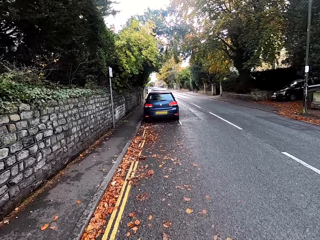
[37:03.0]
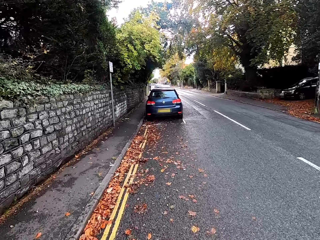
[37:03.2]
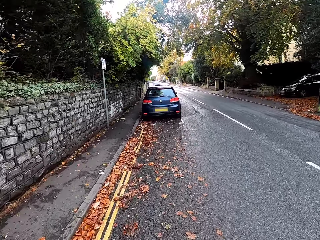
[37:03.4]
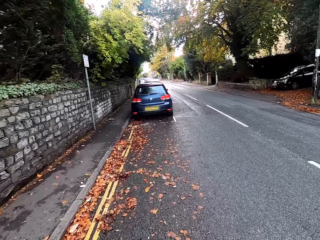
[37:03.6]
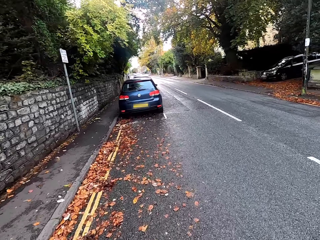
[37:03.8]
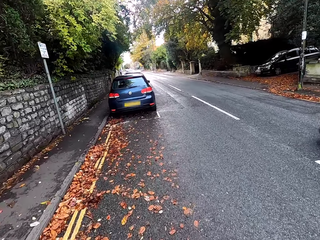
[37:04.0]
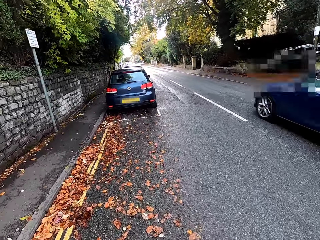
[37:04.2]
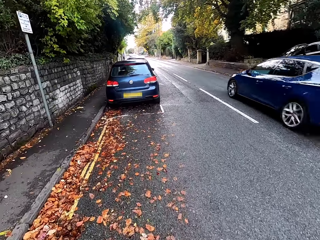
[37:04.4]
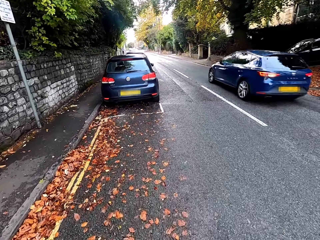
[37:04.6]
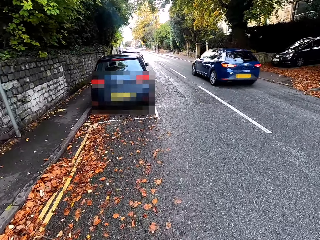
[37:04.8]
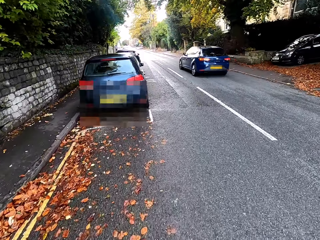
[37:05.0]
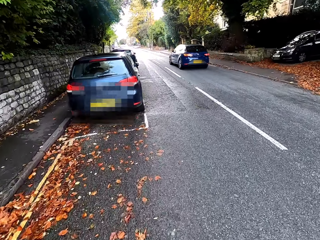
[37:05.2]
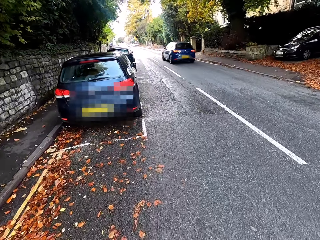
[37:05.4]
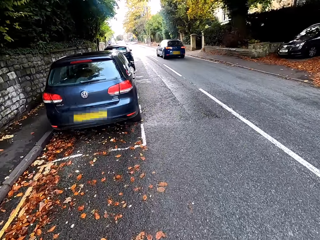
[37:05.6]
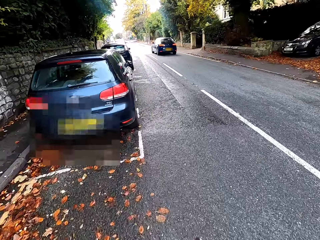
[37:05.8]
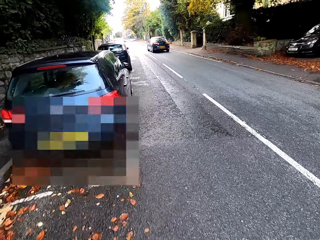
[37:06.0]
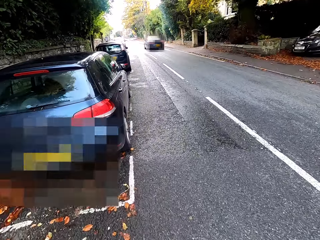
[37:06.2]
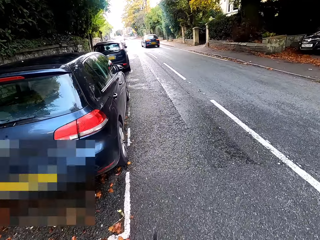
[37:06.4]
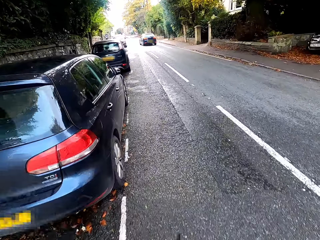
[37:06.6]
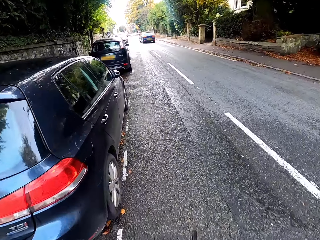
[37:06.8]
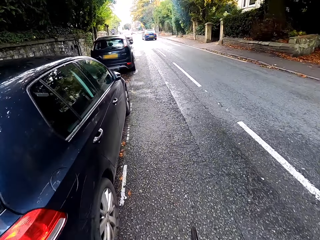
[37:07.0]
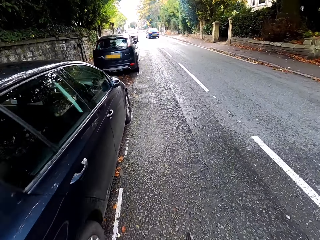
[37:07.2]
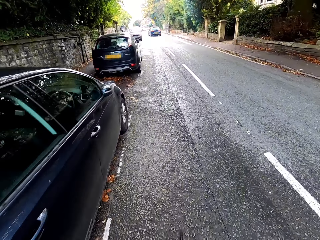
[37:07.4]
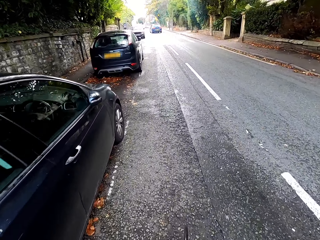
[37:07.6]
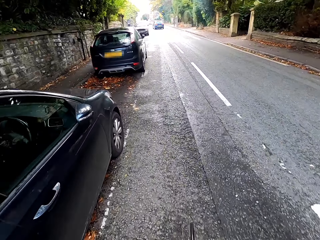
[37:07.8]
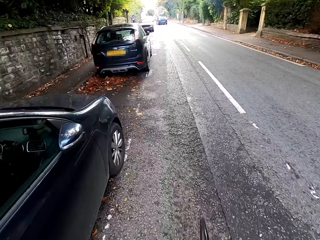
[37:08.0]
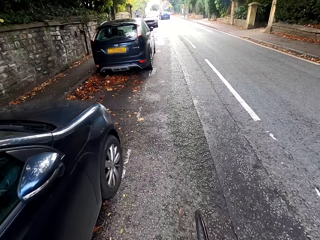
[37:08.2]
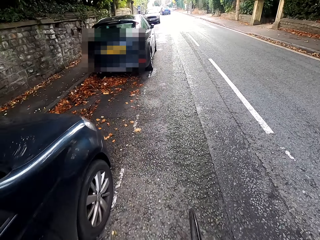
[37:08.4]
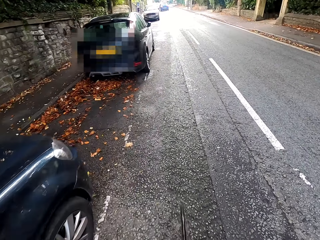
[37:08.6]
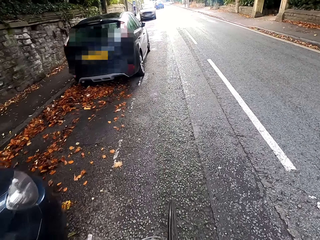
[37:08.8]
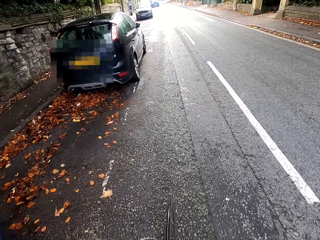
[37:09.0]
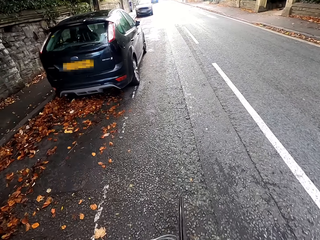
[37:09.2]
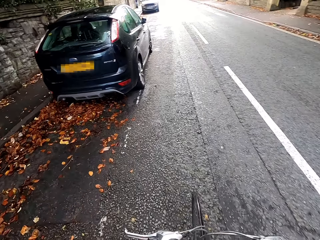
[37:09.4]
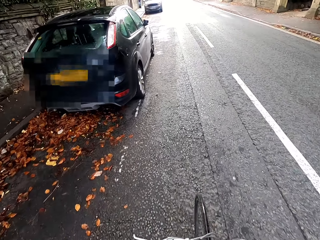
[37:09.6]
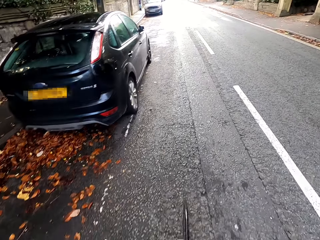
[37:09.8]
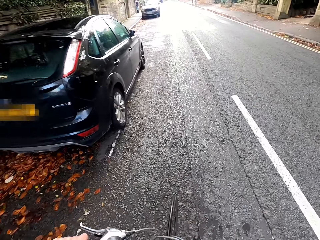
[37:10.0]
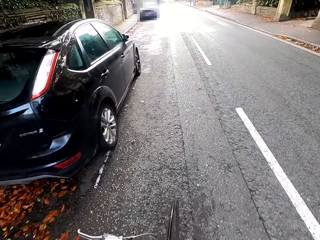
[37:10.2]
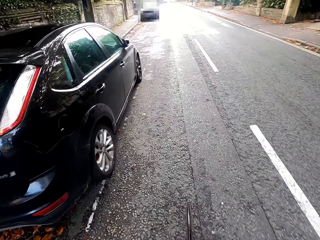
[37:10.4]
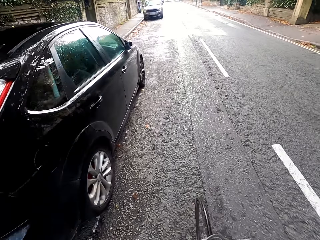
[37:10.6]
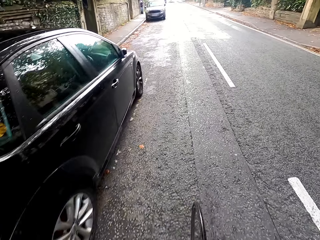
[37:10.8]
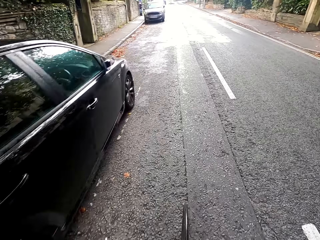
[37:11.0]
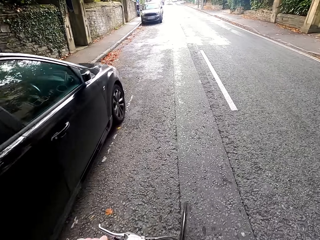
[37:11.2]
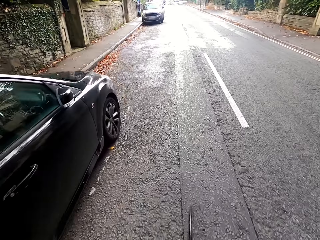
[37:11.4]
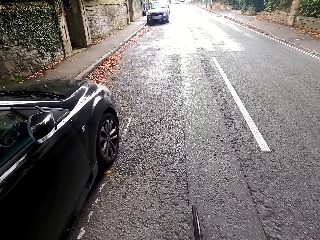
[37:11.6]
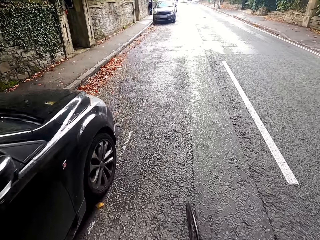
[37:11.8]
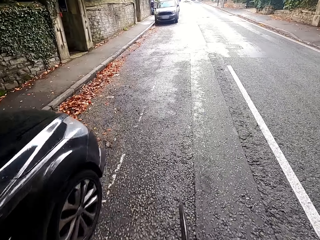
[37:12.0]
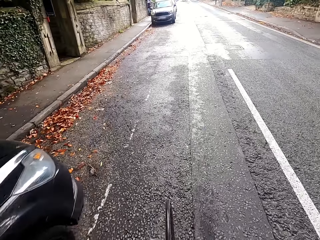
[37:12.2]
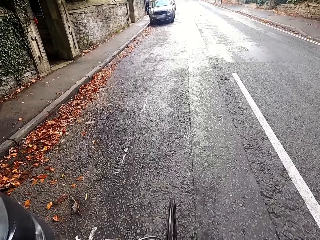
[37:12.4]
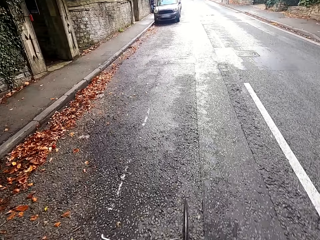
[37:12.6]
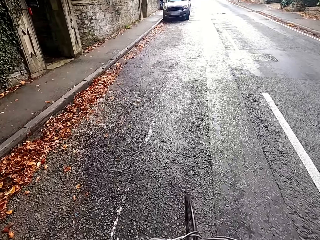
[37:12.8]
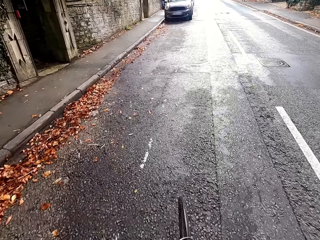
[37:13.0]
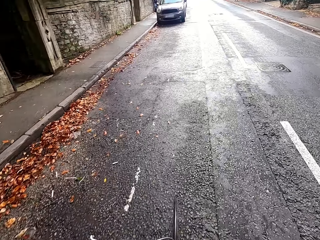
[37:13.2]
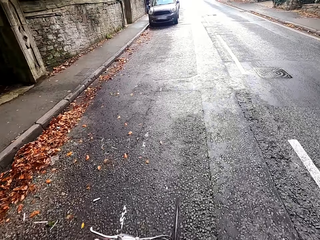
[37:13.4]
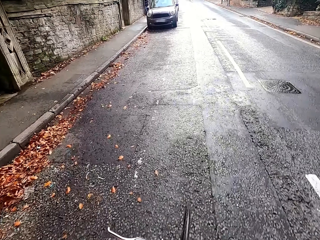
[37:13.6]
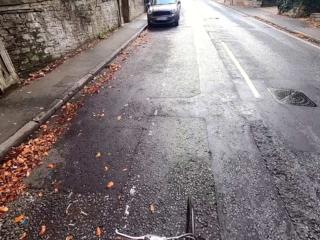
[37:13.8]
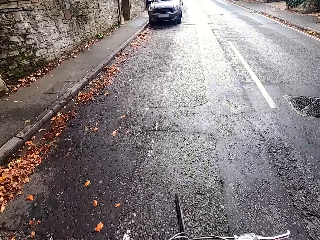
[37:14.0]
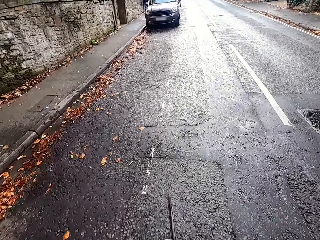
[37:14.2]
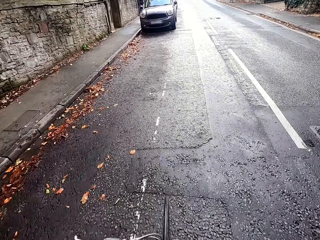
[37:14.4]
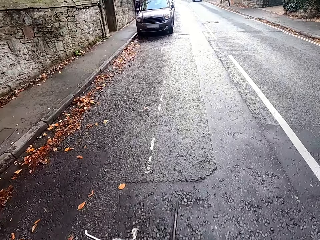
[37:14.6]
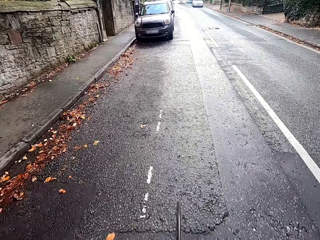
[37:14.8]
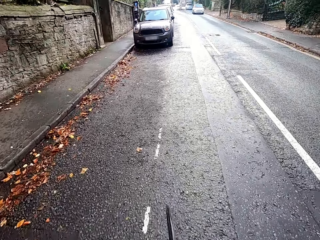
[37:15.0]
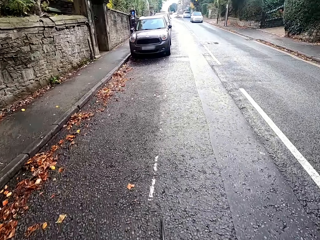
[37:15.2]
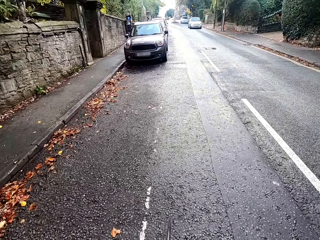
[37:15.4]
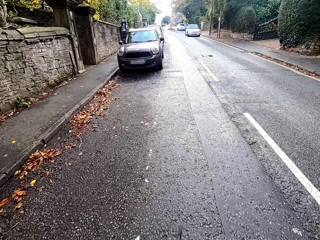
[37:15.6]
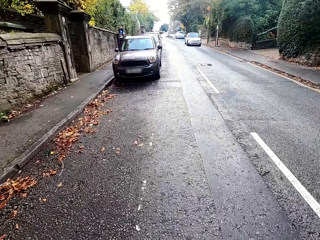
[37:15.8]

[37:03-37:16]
A blue car drives past the camera wearer. They ride a bicycle on the road with both hands.

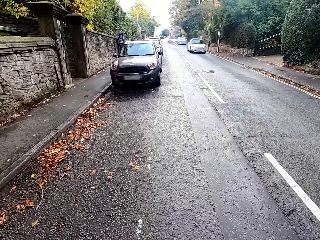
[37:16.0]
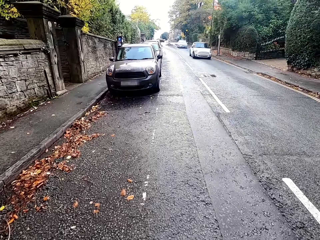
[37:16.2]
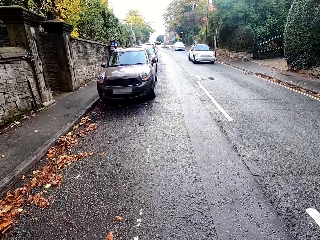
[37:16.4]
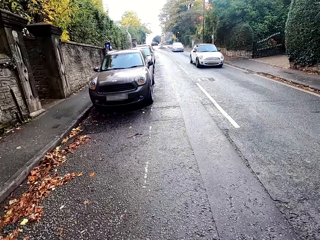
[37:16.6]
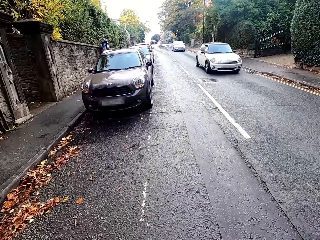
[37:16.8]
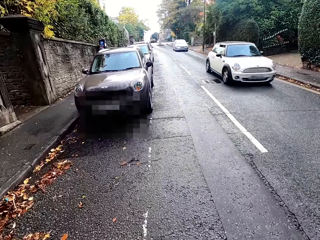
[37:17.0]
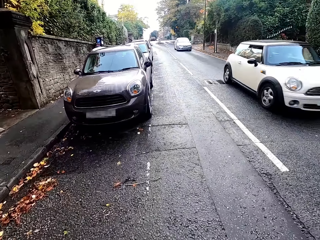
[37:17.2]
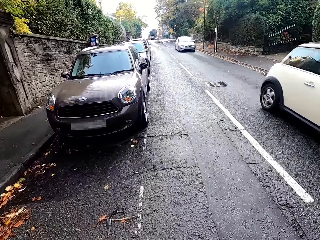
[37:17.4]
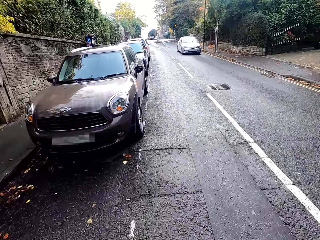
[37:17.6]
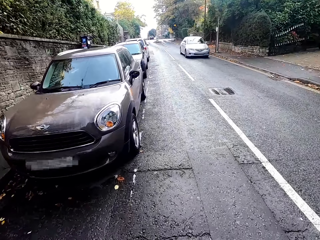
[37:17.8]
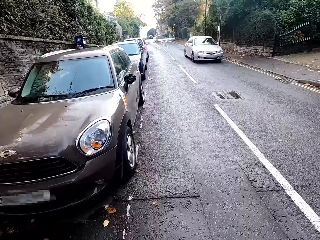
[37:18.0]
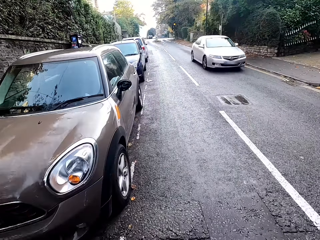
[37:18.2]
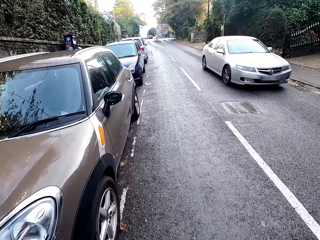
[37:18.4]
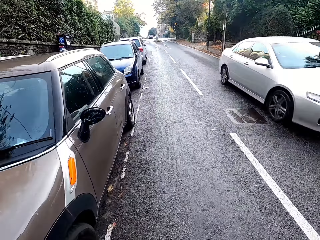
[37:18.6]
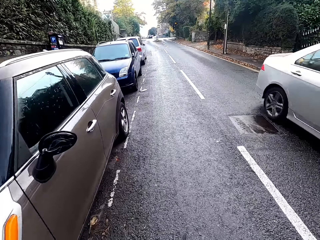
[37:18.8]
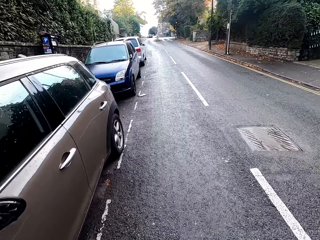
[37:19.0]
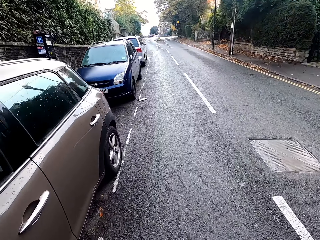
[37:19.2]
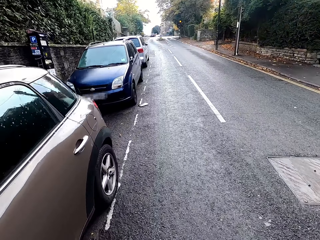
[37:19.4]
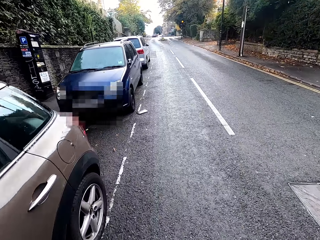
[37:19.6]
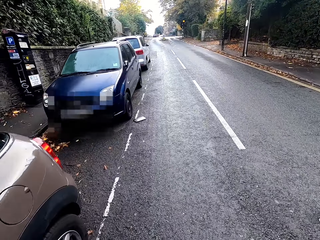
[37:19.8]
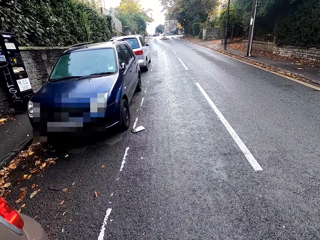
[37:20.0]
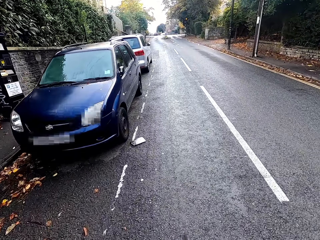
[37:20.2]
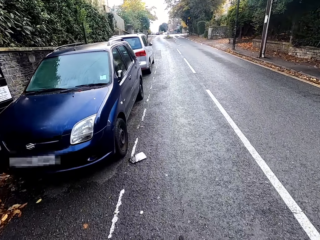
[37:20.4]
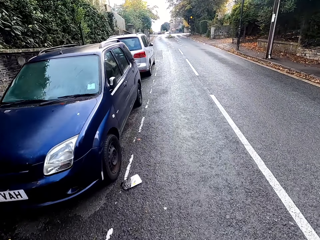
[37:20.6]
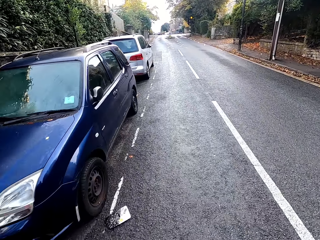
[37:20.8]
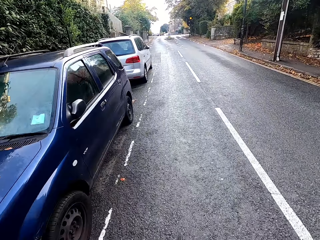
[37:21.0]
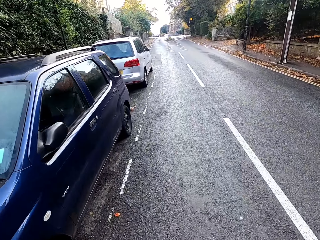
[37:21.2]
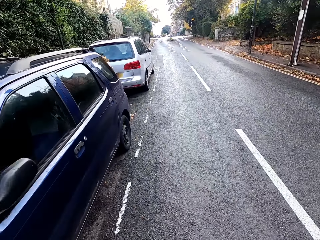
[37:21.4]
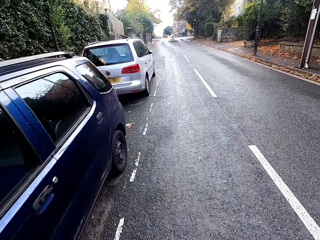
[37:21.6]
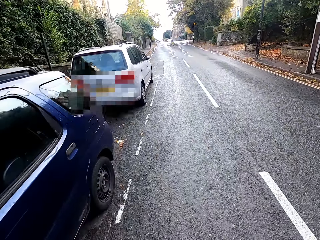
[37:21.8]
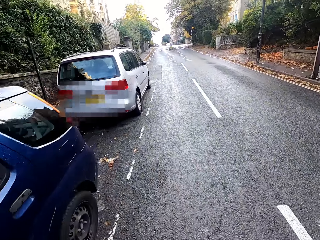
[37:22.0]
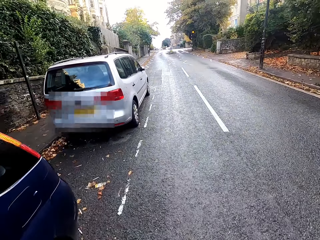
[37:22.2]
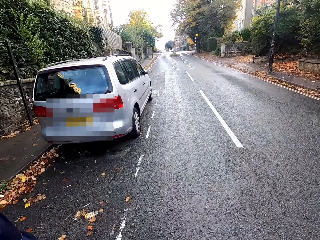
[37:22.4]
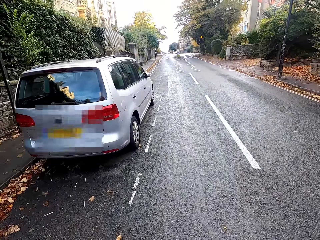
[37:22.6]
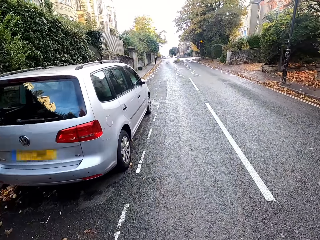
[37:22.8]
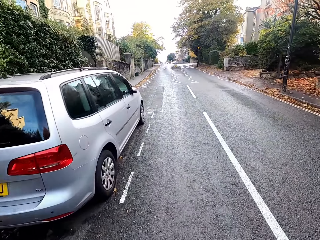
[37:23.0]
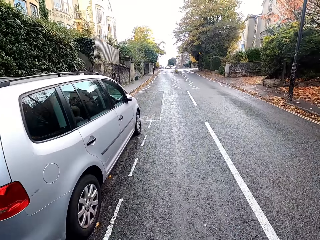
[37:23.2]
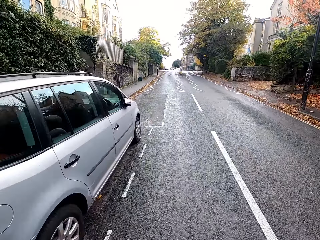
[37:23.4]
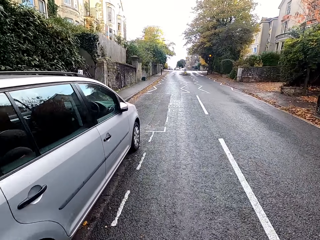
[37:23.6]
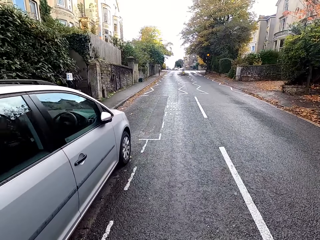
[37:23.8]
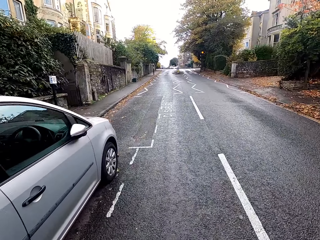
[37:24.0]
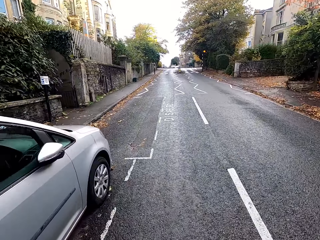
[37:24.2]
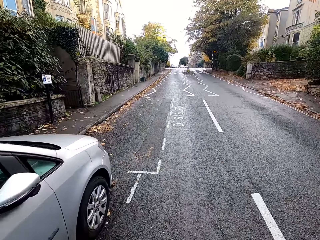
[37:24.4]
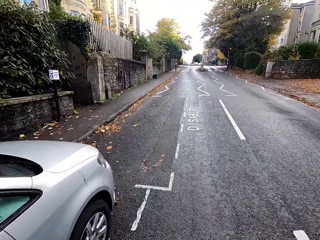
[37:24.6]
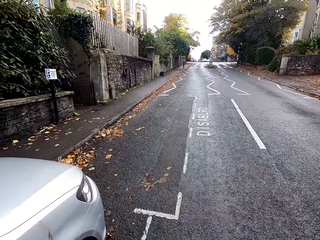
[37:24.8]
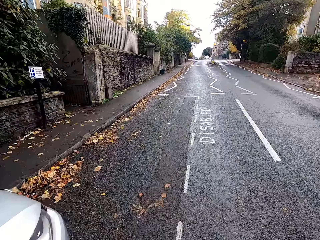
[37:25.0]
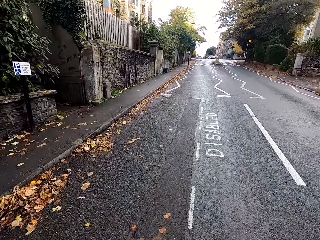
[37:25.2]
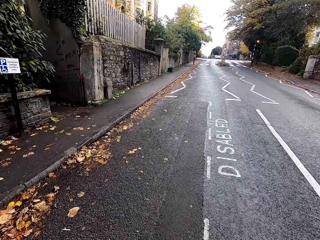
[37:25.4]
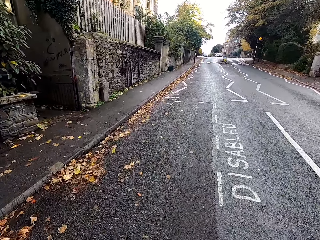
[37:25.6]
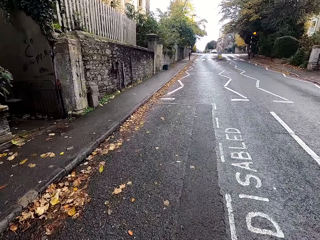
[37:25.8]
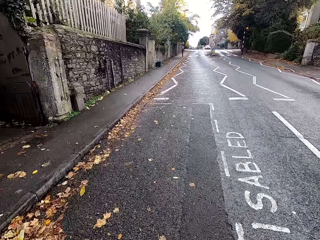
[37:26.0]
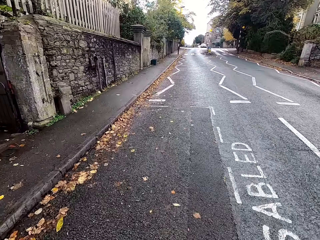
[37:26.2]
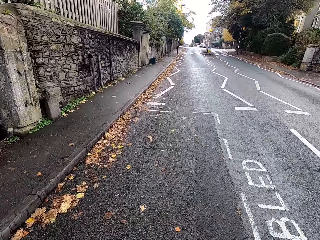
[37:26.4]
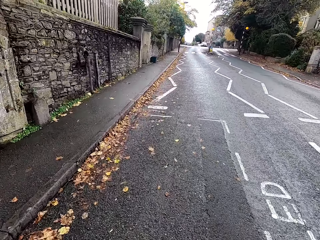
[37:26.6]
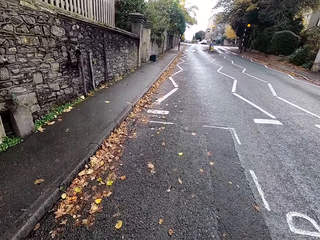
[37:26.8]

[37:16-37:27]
A white car drives past the camera wearer. A white car drives past them again.
